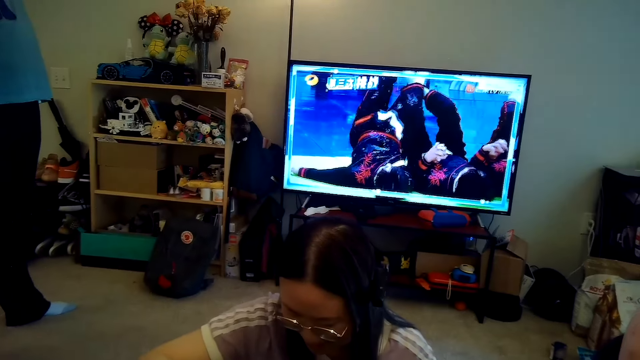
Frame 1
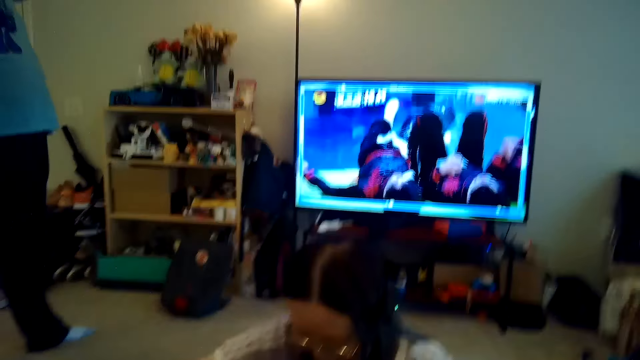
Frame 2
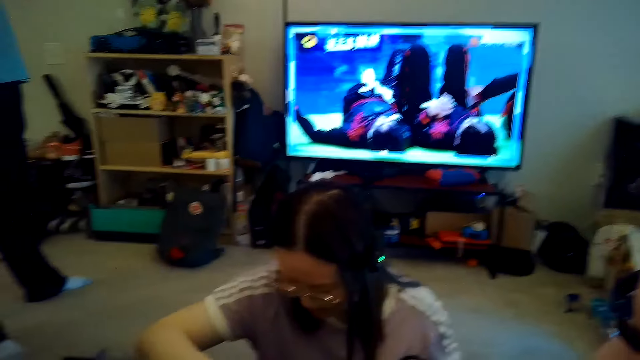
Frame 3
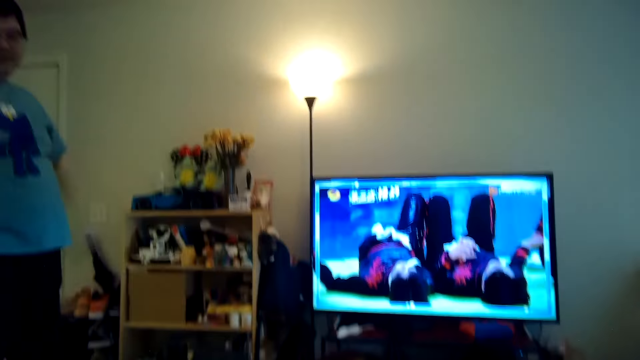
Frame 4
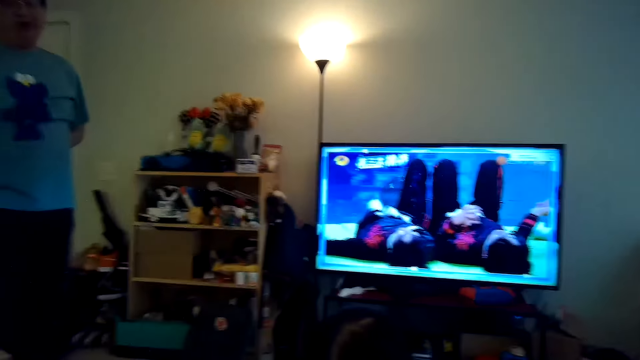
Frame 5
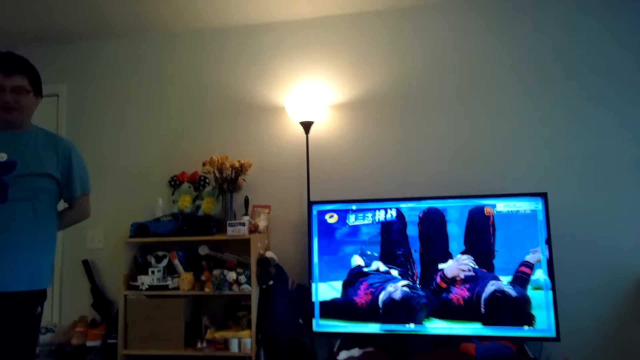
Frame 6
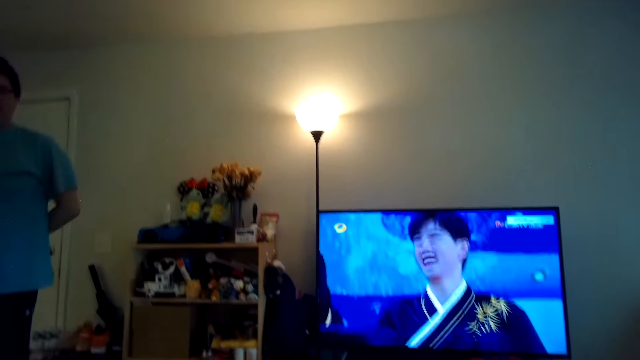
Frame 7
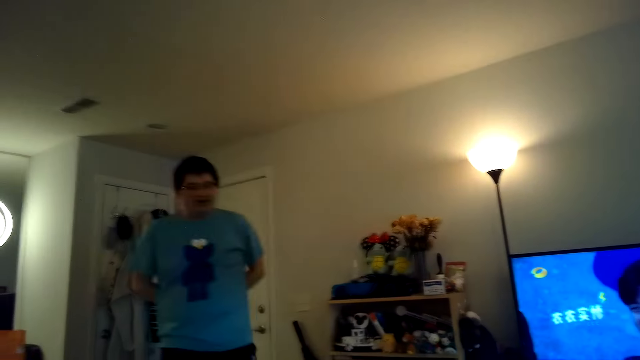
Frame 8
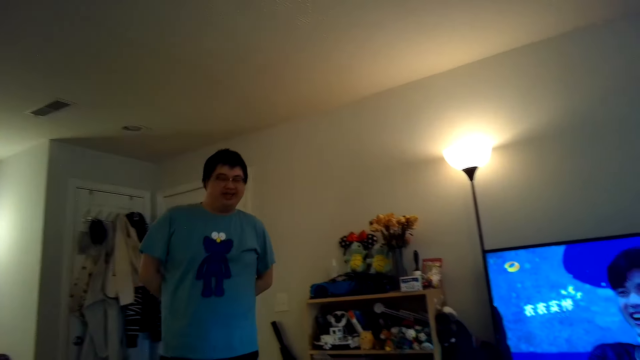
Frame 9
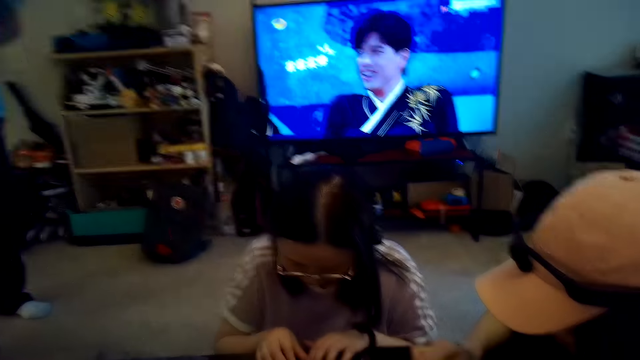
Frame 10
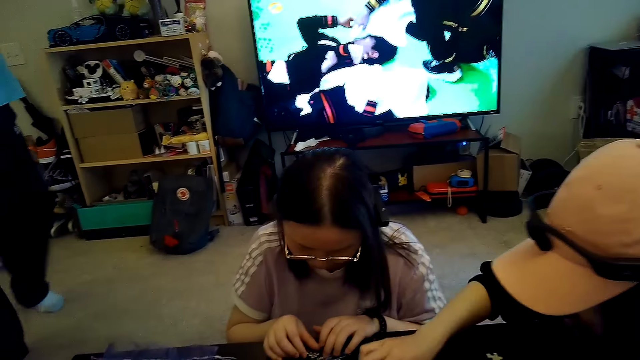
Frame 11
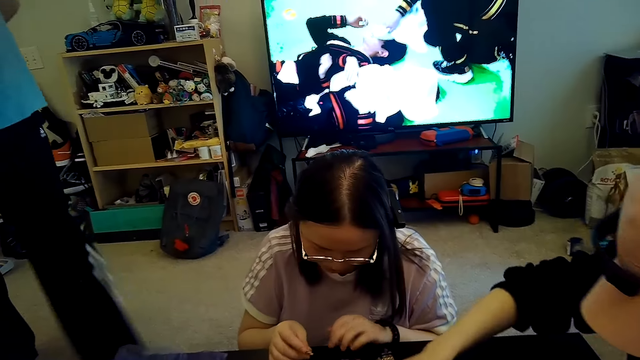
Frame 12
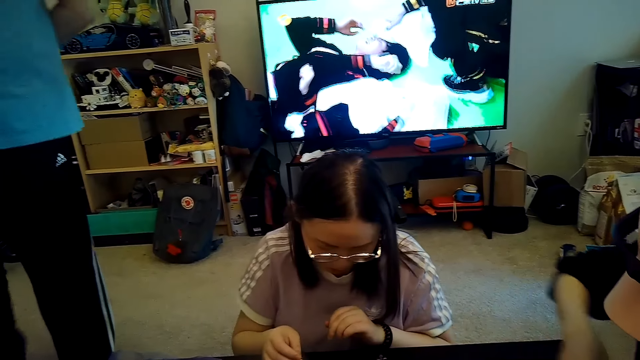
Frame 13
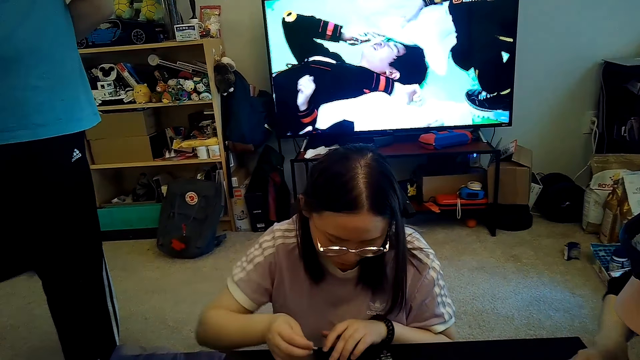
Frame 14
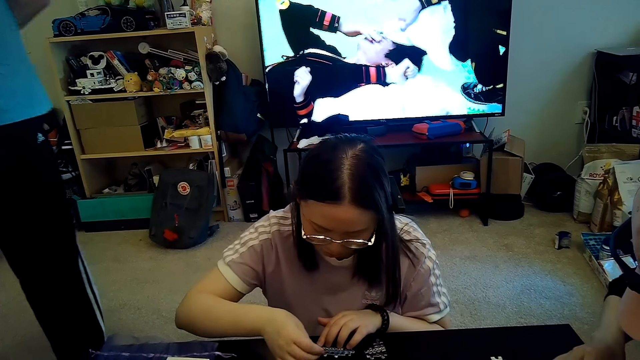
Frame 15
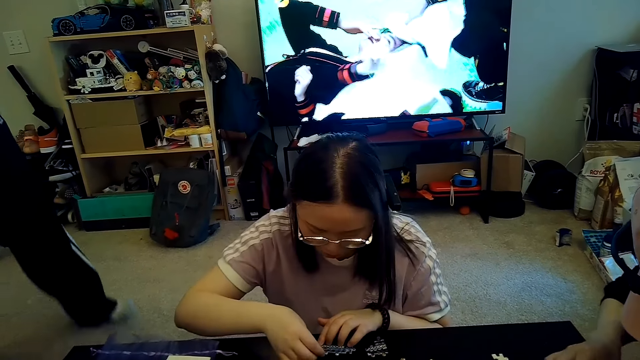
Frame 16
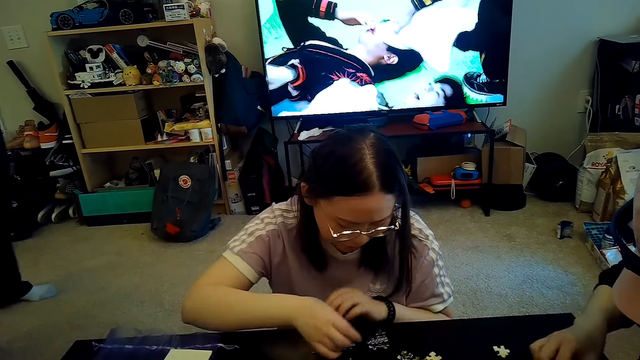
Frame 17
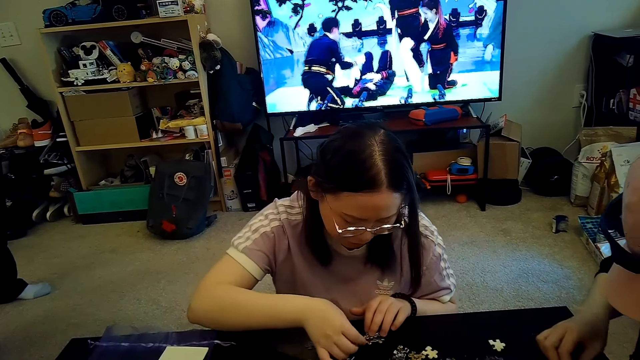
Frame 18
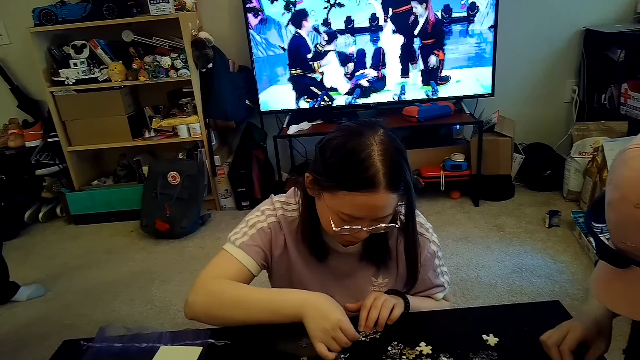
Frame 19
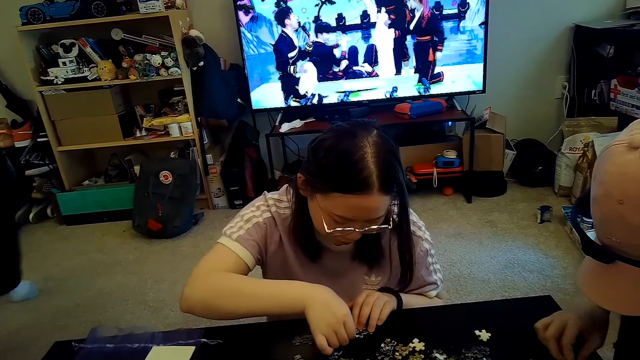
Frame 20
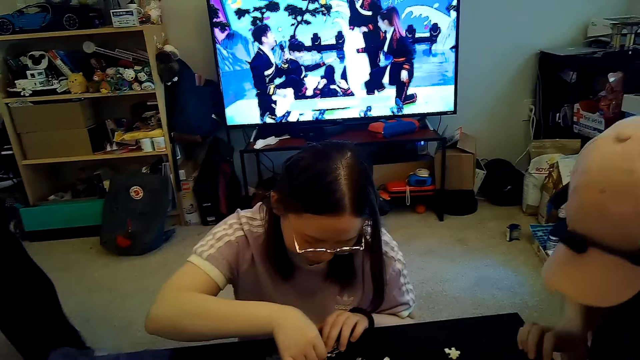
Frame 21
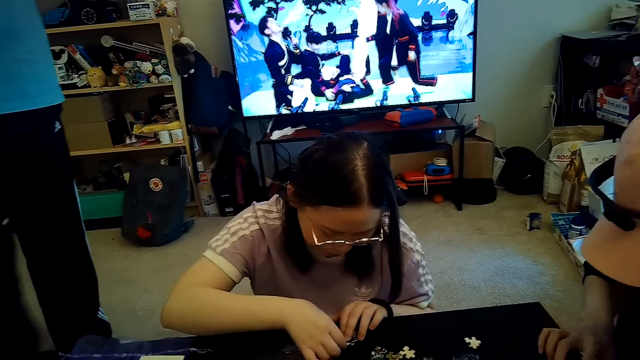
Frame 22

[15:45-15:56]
A woman plays jigsaw. Another woman plays jigsaw.

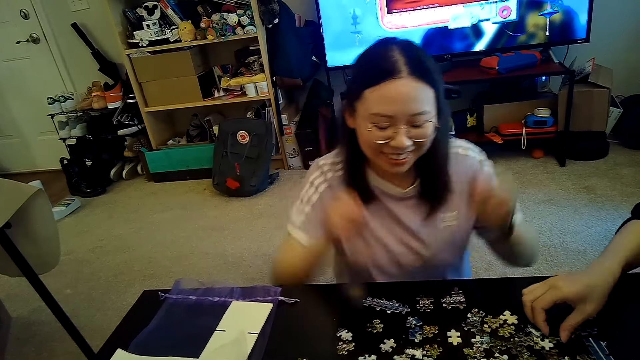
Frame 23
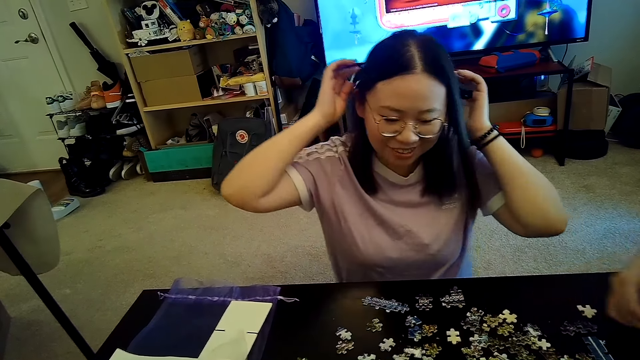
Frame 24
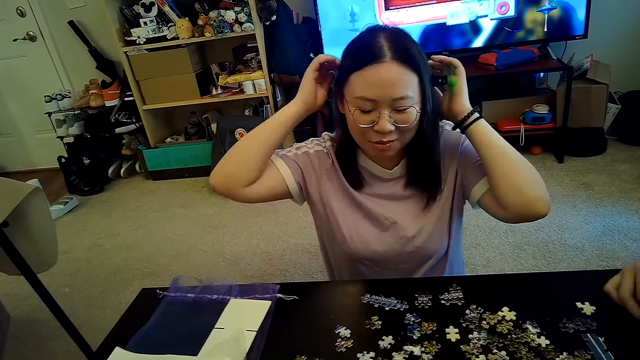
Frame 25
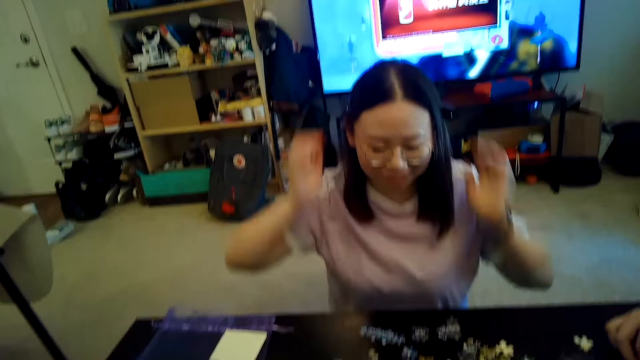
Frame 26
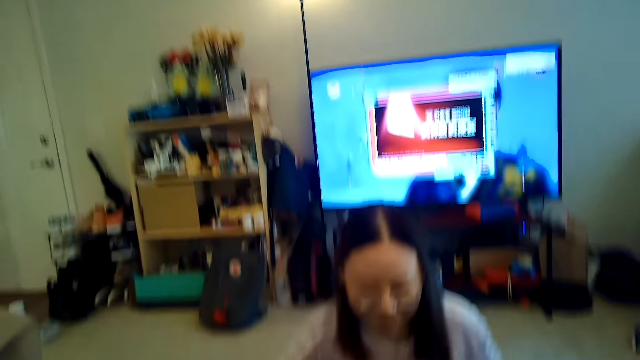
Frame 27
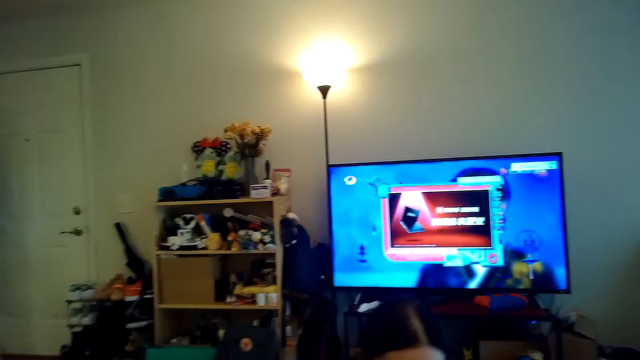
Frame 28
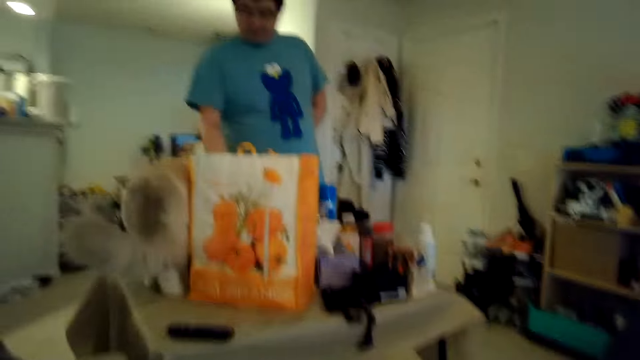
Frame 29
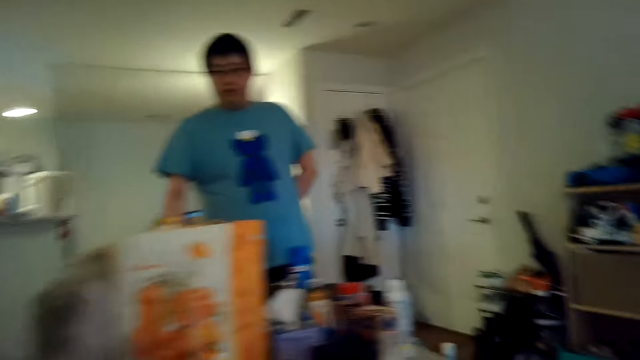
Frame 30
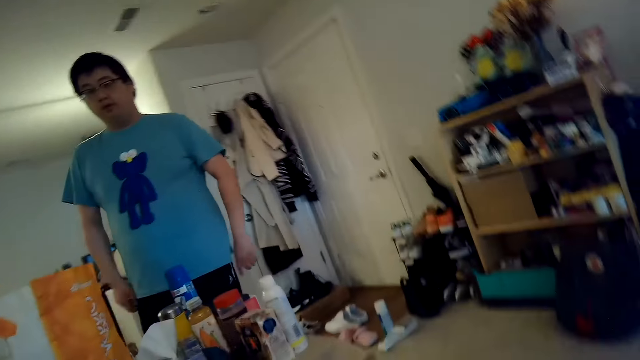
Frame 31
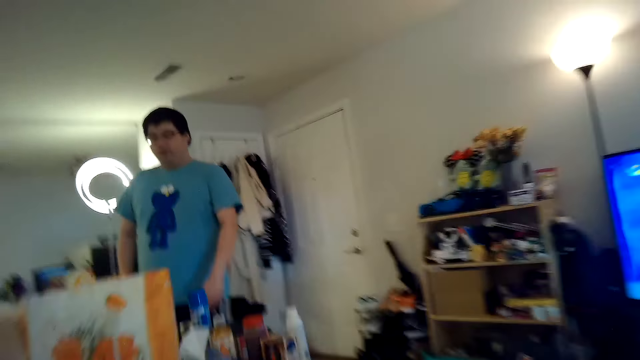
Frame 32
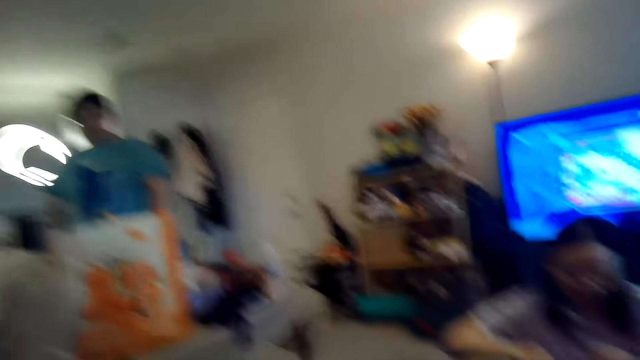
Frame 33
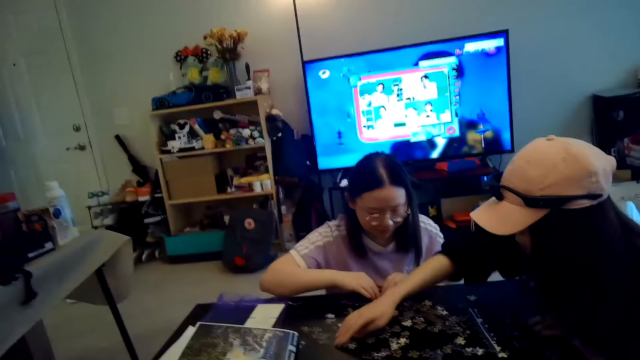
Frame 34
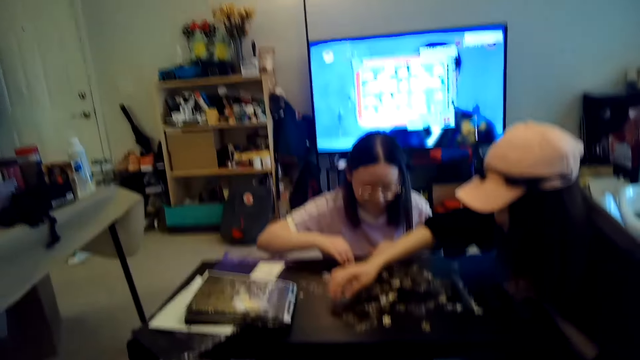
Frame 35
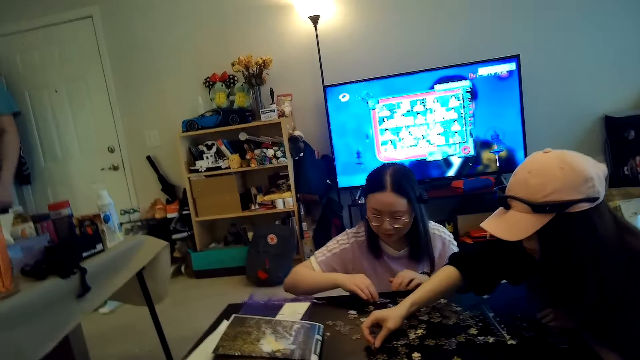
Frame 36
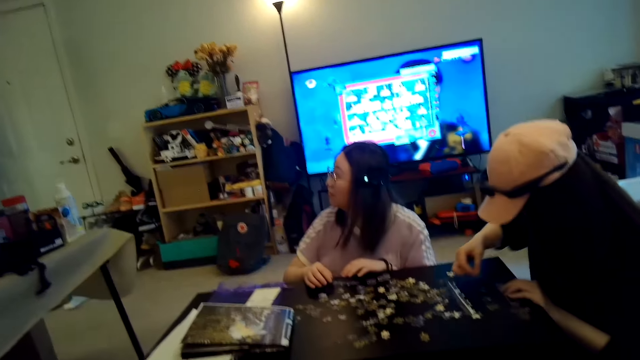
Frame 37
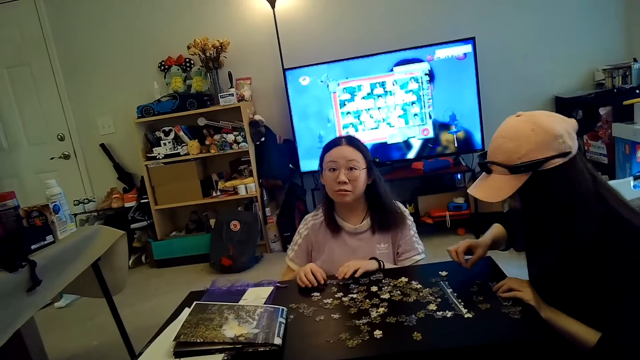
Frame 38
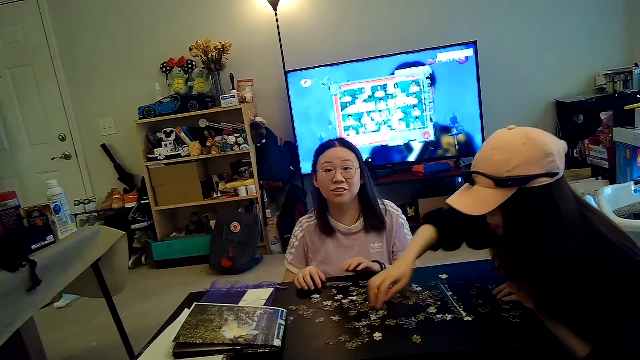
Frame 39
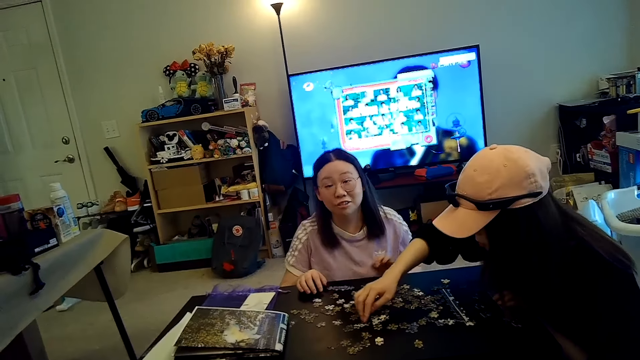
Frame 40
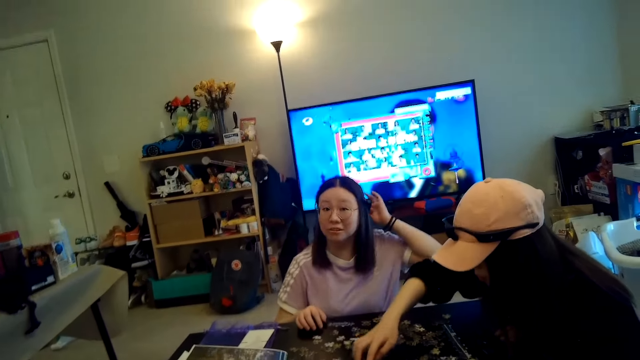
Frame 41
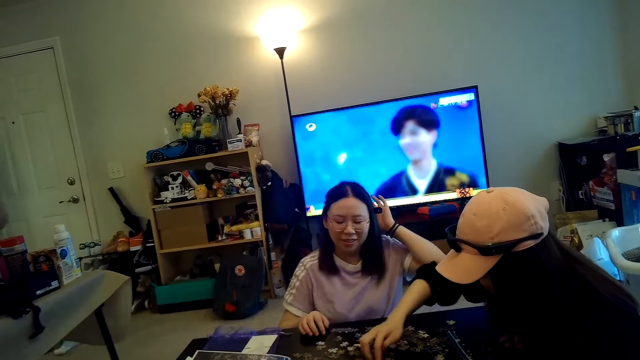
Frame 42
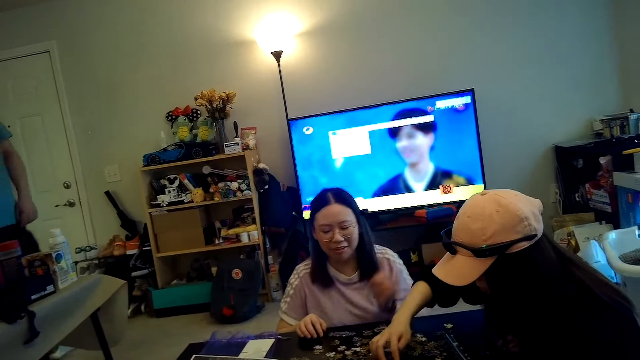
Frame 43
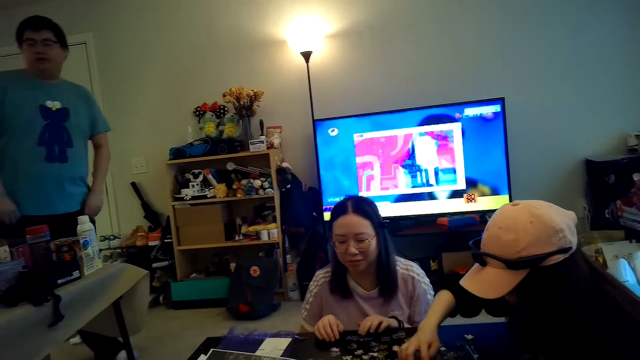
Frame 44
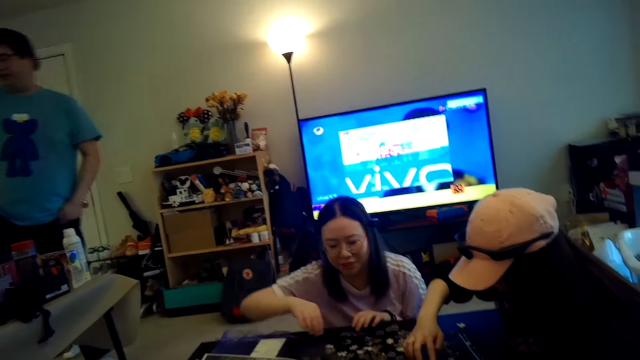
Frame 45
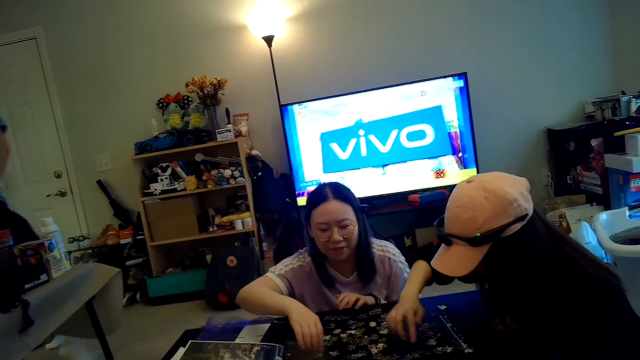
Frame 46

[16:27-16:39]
A person talks to the camera wearer. The camera wearer looks at a man. They watch TV. A woman plays jigsaw. Another woman plays jigsaw.
